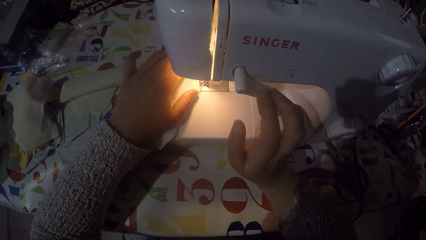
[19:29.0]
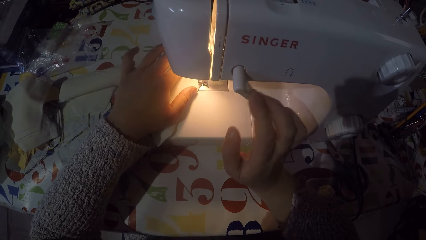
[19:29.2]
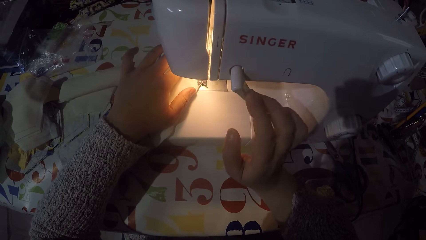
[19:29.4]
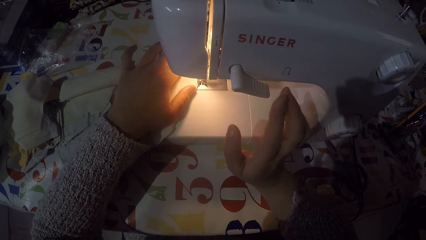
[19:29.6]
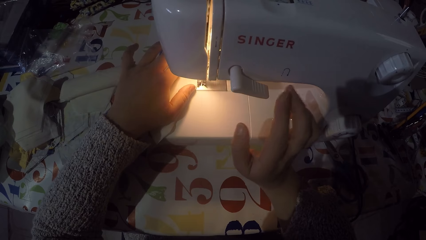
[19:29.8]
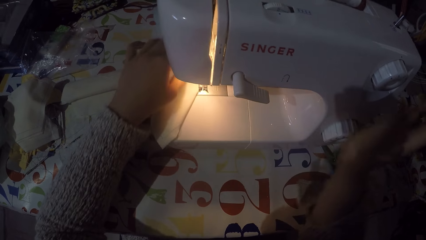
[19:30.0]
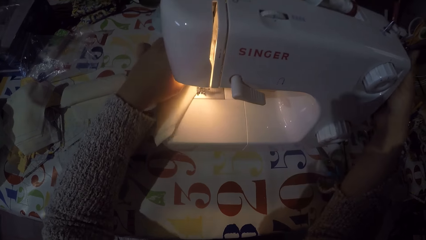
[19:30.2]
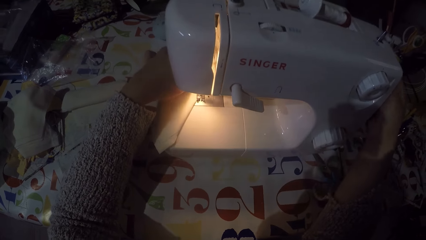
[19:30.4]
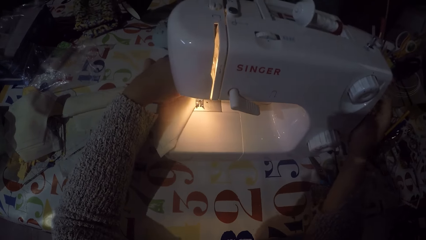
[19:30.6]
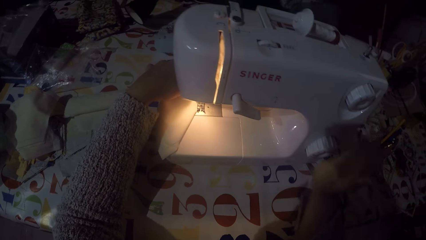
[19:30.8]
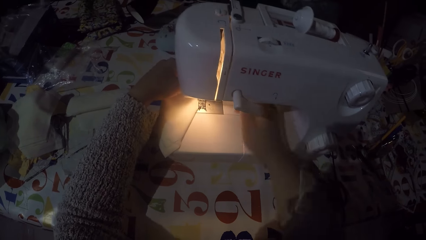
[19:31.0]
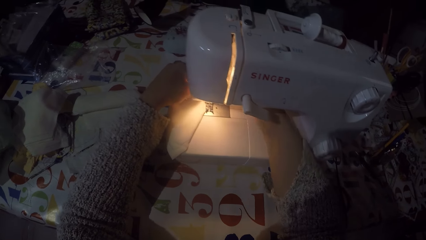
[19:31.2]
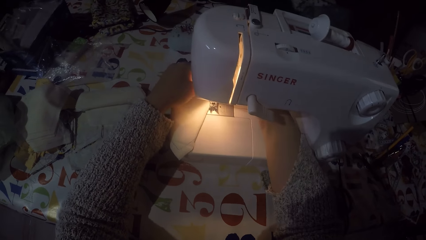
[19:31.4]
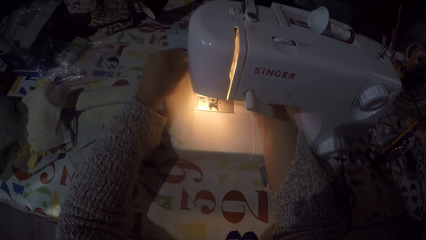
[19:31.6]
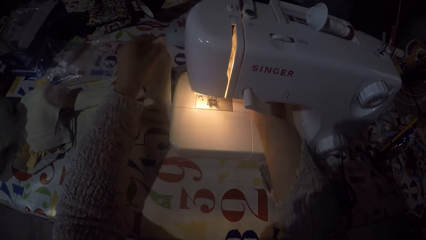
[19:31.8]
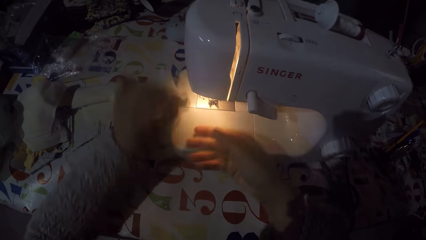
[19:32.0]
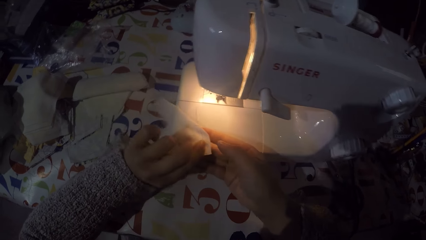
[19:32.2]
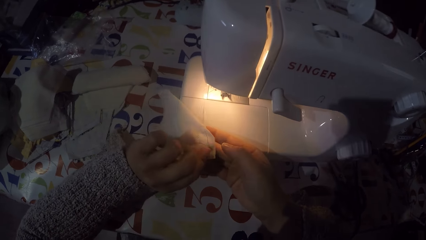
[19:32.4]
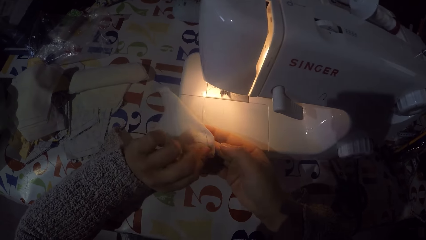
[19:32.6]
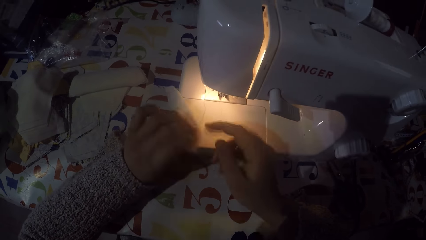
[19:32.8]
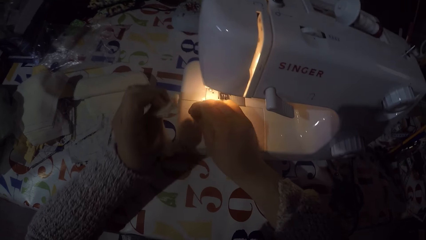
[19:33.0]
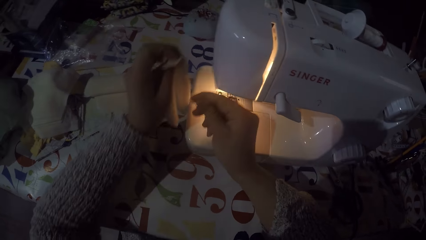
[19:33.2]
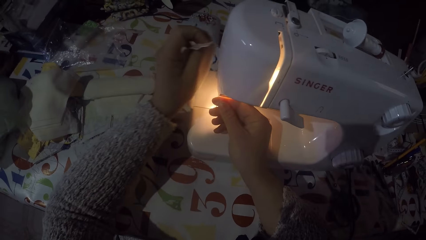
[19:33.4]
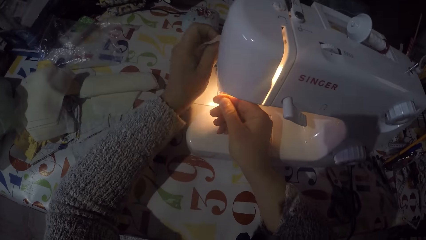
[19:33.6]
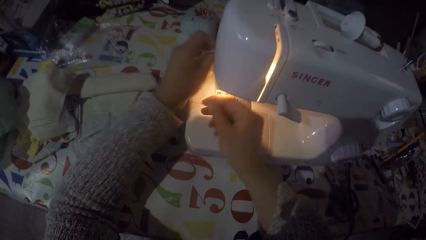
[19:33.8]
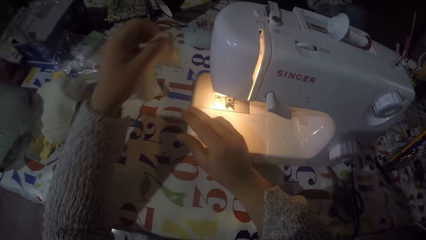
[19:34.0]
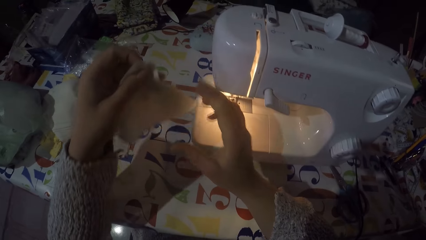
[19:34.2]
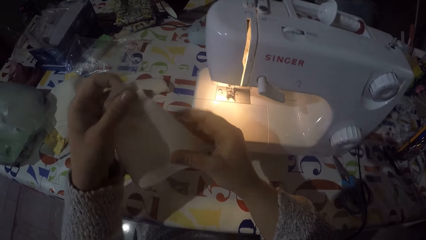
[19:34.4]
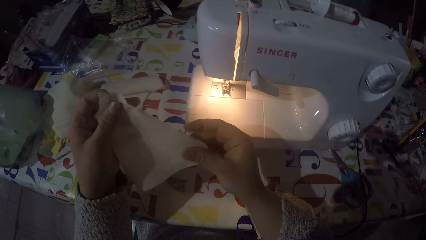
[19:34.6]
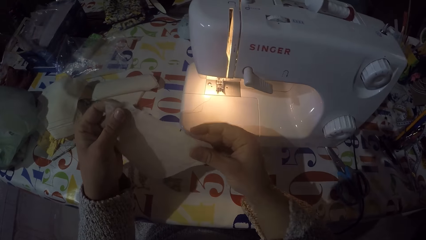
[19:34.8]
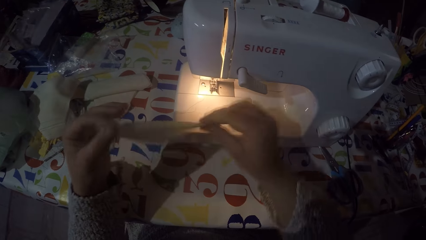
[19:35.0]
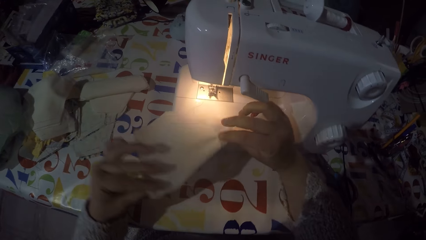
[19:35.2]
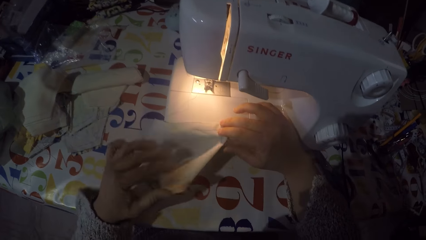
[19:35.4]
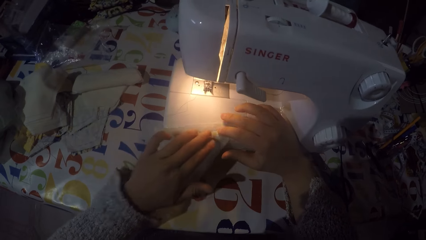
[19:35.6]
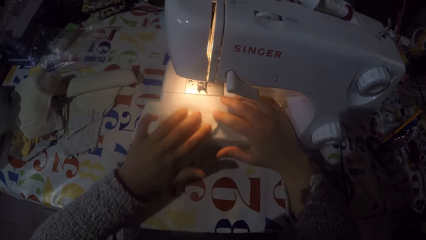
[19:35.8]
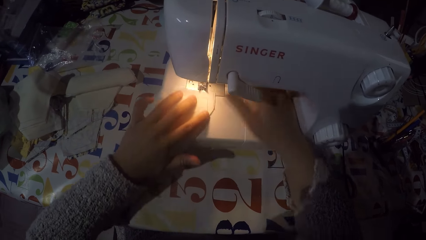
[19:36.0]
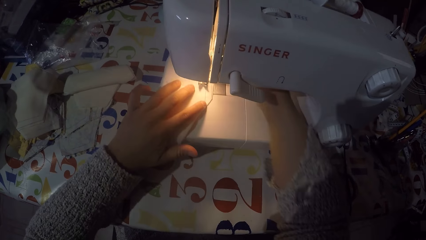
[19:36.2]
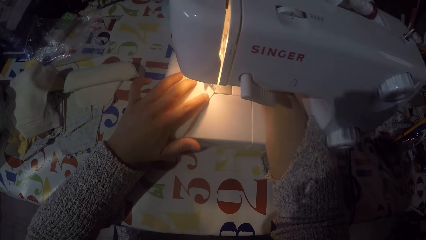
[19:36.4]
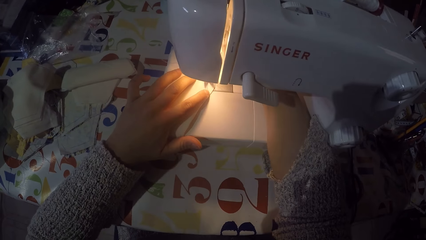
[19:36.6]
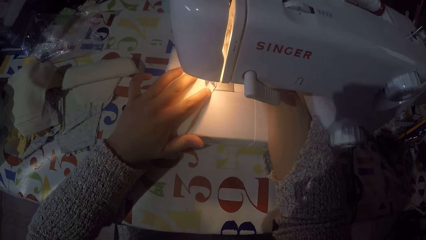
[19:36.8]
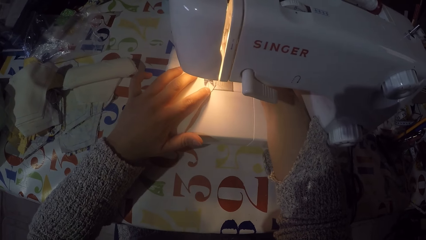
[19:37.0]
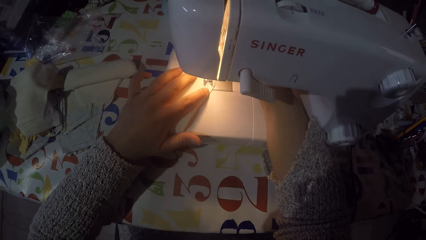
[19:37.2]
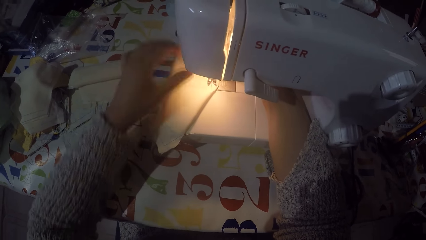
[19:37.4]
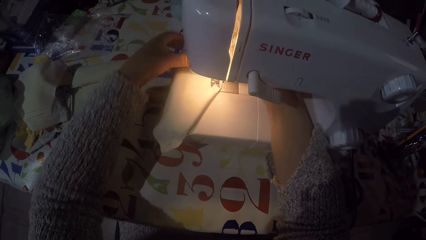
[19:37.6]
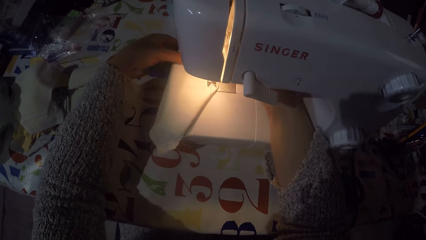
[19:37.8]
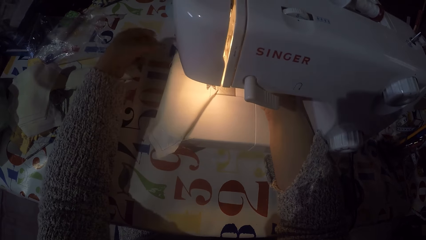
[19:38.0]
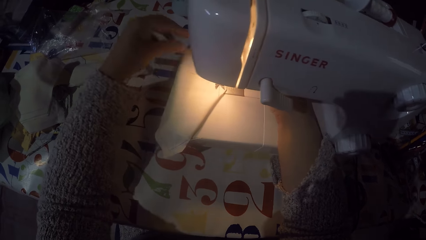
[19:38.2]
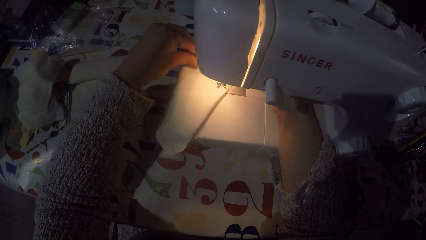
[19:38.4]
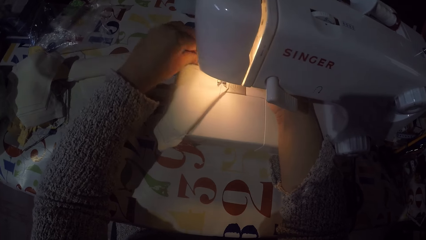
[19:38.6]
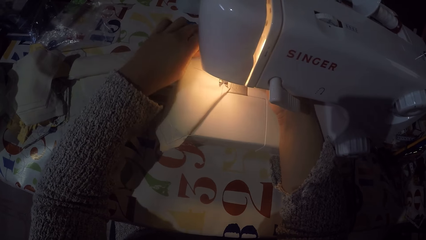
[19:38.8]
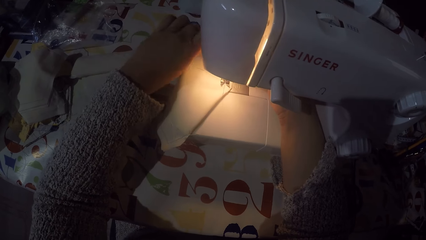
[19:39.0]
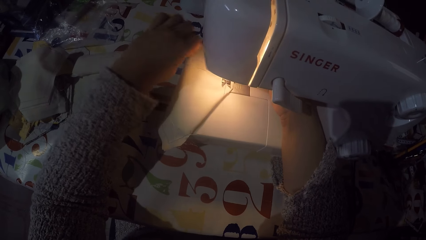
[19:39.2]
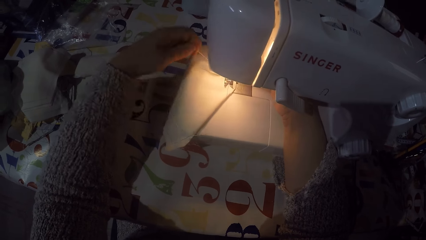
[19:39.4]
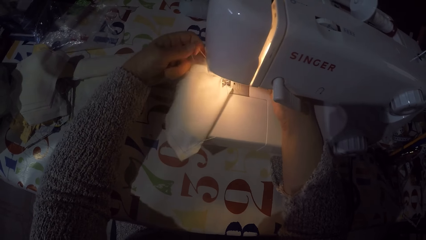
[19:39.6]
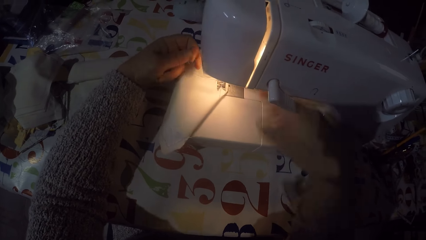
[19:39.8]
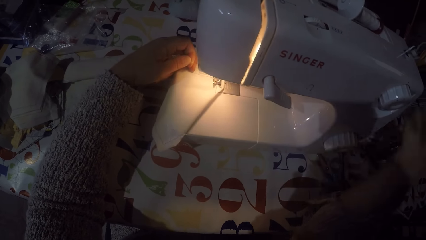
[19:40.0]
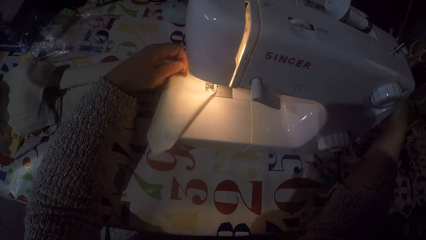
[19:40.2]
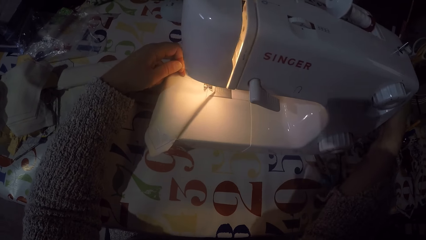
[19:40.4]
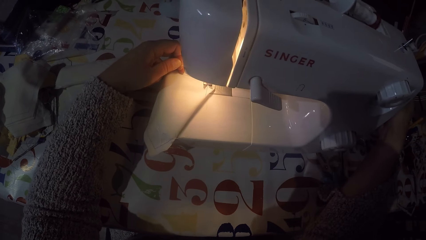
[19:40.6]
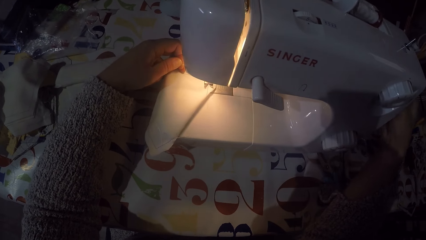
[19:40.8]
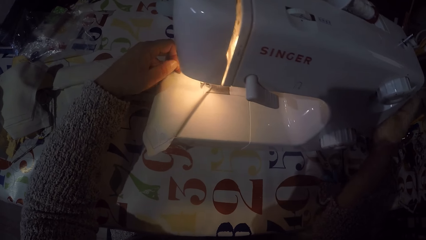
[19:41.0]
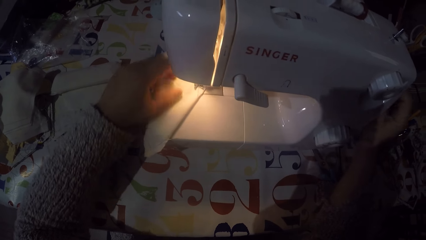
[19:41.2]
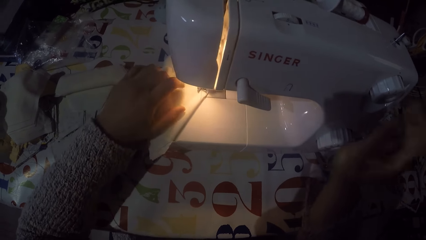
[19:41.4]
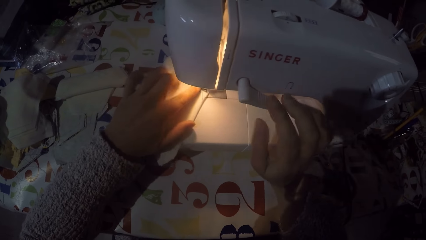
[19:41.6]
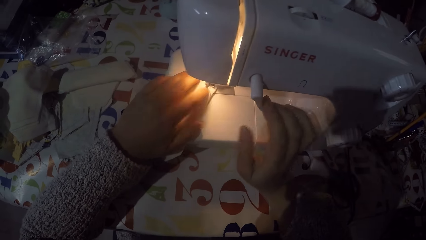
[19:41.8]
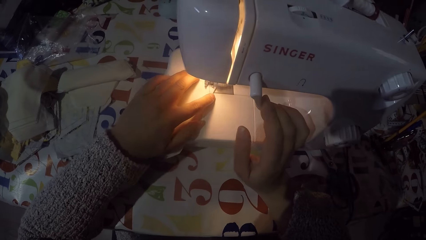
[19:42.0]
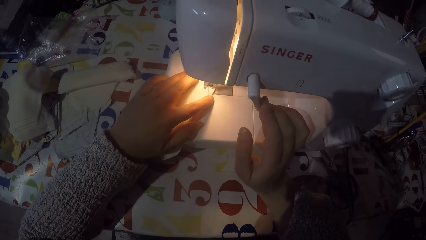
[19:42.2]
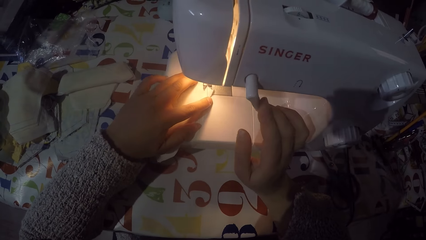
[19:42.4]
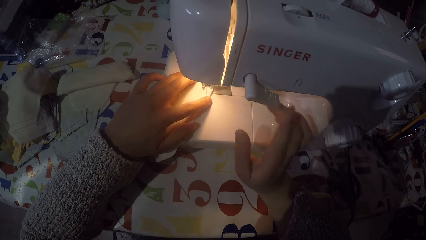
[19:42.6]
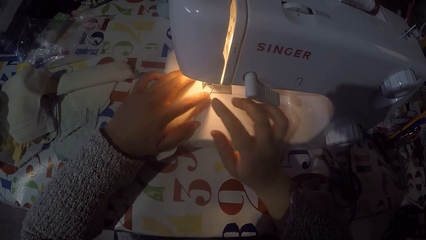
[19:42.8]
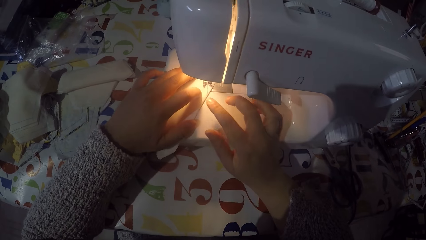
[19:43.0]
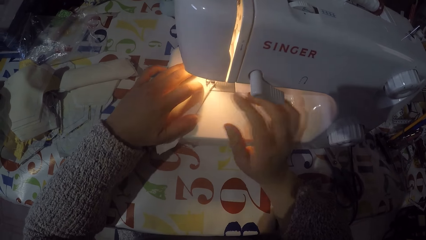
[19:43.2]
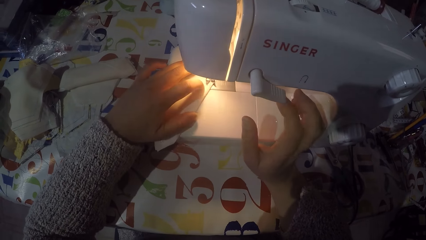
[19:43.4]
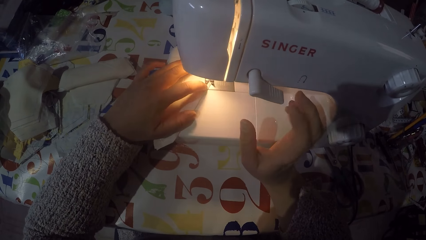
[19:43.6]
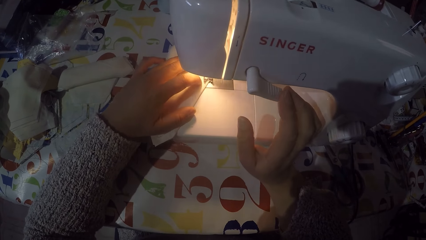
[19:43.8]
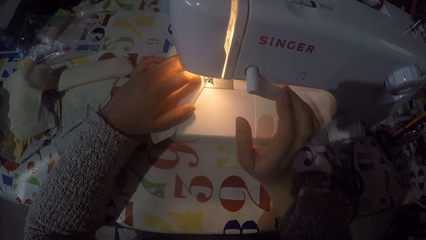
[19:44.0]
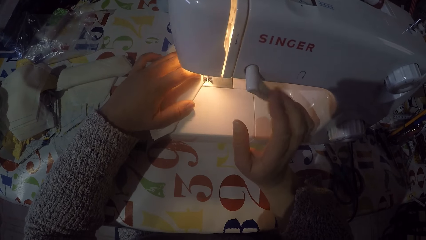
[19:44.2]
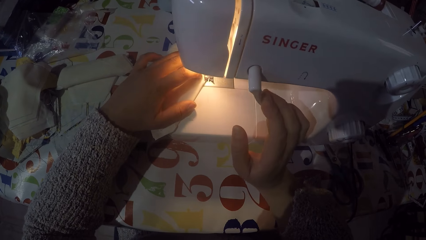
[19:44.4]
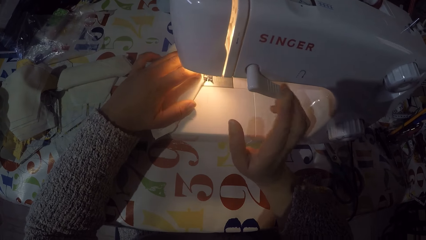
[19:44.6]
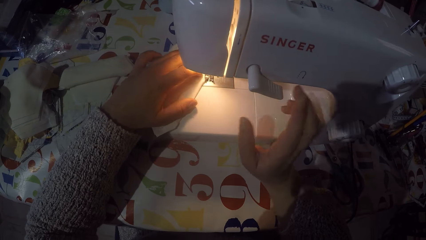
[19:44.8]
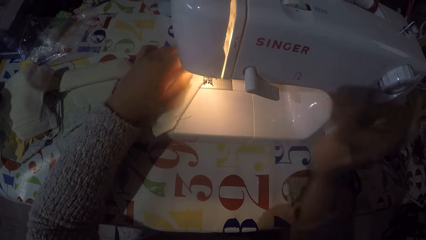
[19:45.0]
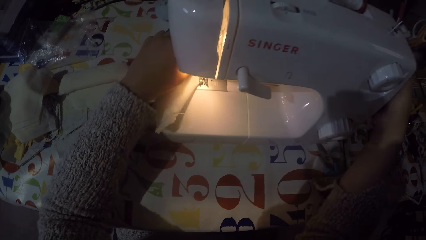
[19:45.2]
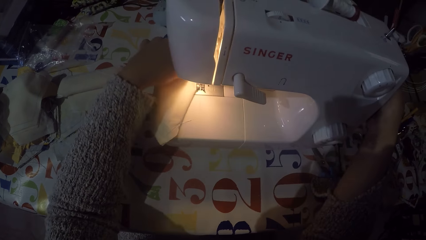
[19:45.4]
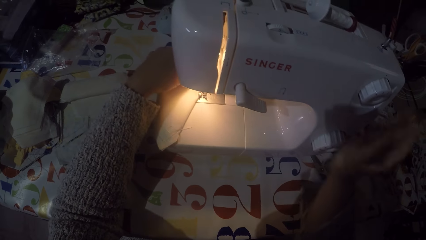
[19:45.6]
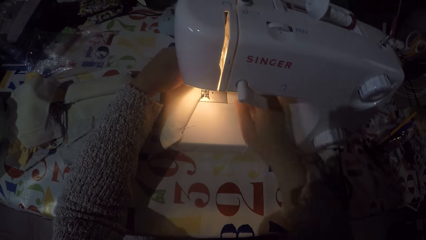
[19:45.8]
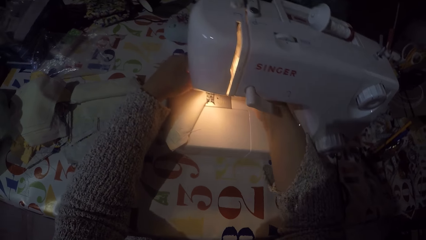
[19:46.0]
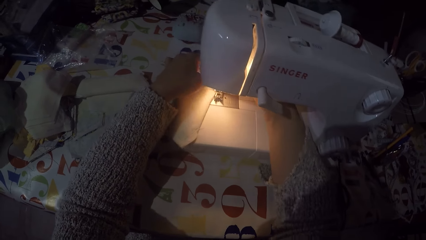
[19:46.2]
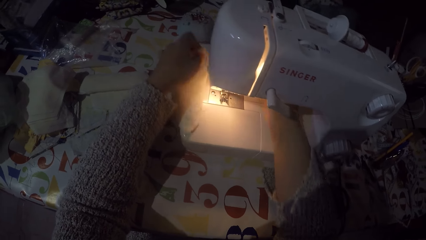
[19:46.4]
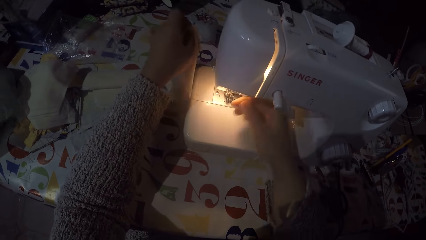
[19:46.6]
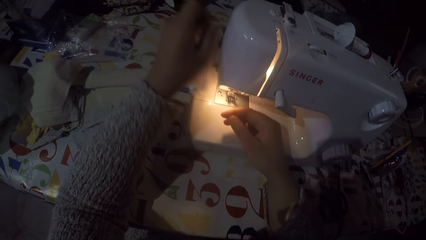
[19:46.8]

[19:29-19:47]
The camera wearer pushes the thread take-up lever down with his right hand. He touches the hand wheel with his right hand and stops sewing the piece of cloth. He removes the piece of cloth from the sewing machine. He looks at the piece of cloth. He cuts the sewing thread with his right hand. He holds the piece of cloth with both hands. He puts the piece of cloth on the sewing machine. He pulls the sewing thread. He touches the hand wheel with his right hand. He sews the piece of cloth and pushes the thread take-up lever down with his right hand. He pushes it down again. He stops sewing the piece of cloth and touches the hand wheel with his right hand.
